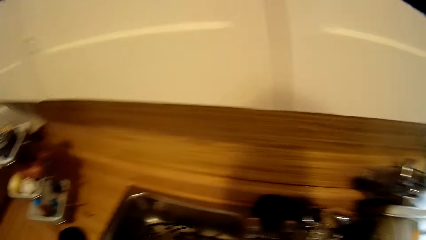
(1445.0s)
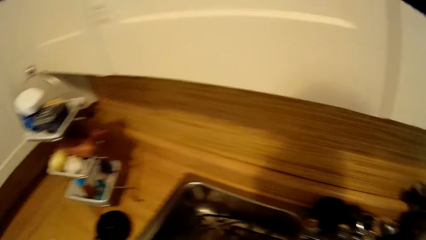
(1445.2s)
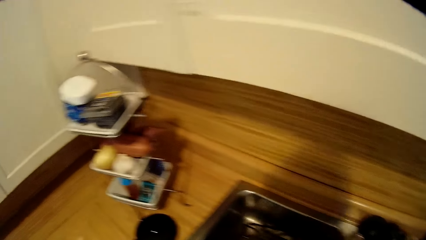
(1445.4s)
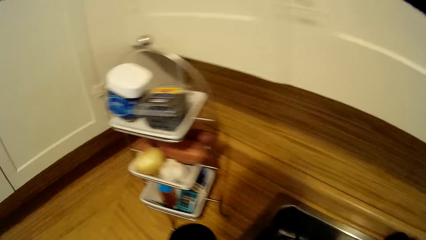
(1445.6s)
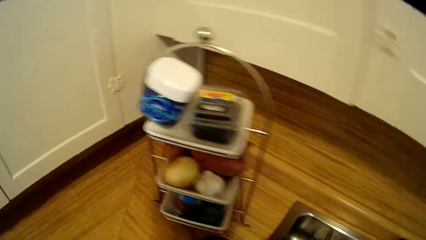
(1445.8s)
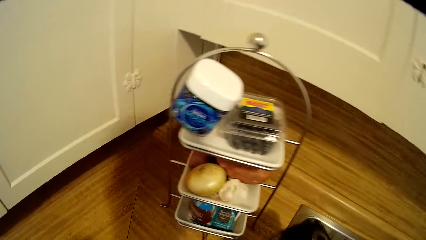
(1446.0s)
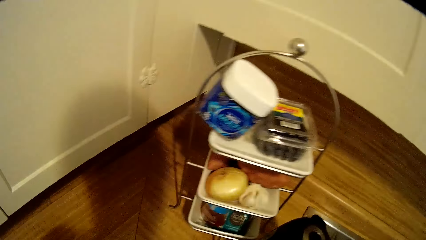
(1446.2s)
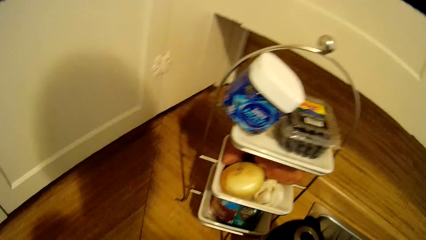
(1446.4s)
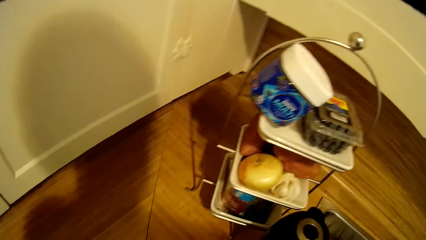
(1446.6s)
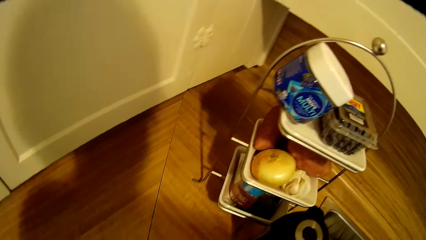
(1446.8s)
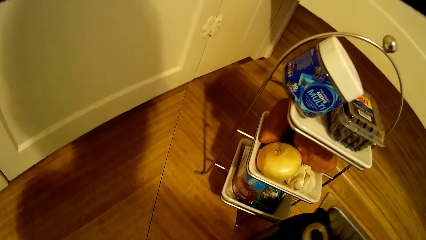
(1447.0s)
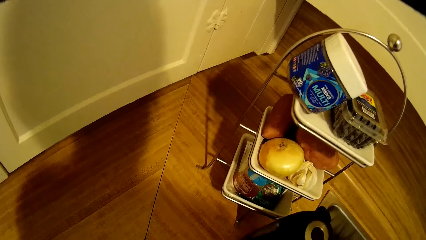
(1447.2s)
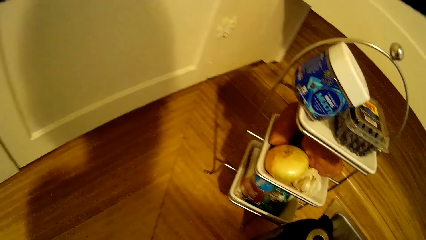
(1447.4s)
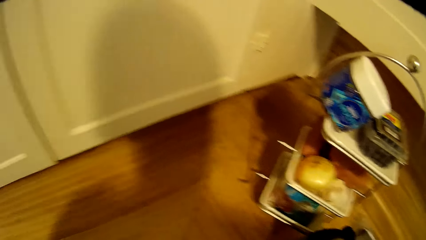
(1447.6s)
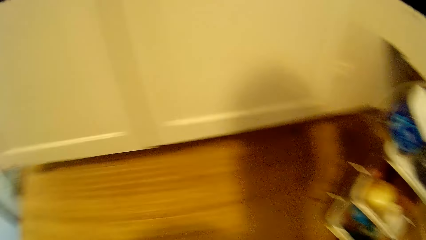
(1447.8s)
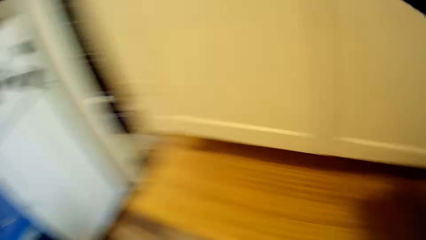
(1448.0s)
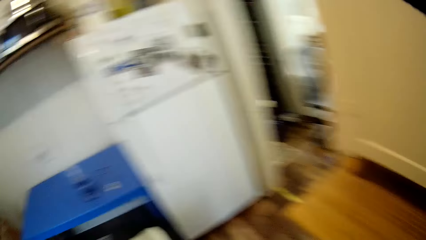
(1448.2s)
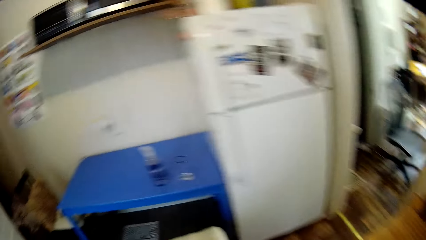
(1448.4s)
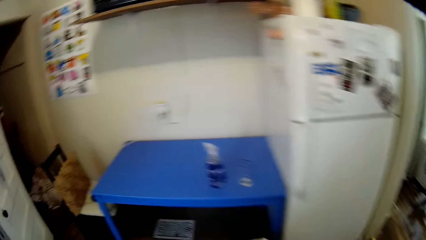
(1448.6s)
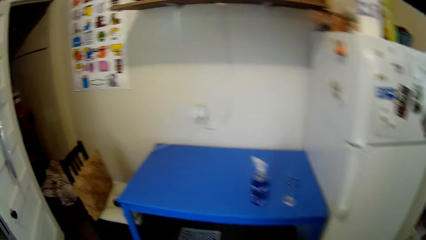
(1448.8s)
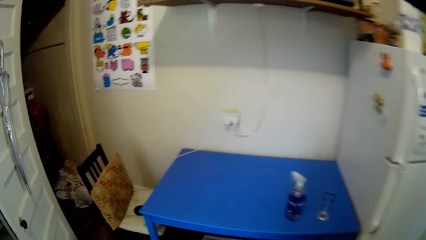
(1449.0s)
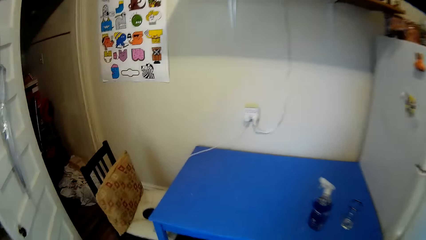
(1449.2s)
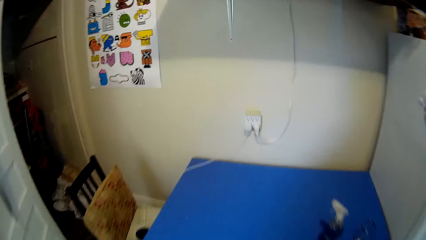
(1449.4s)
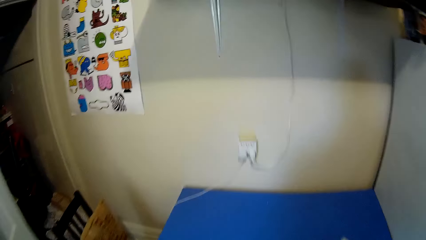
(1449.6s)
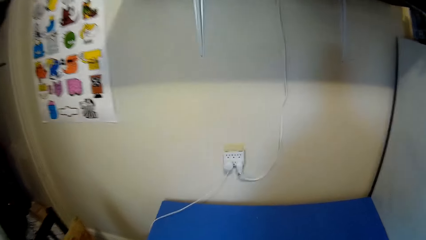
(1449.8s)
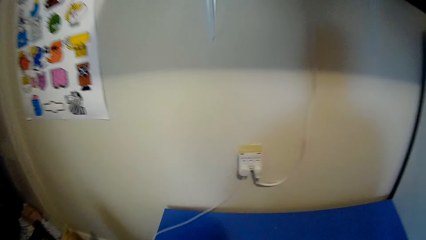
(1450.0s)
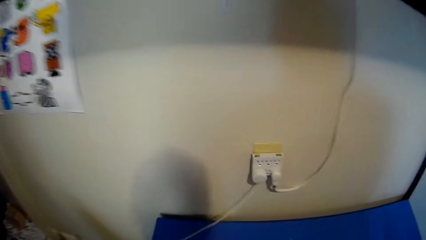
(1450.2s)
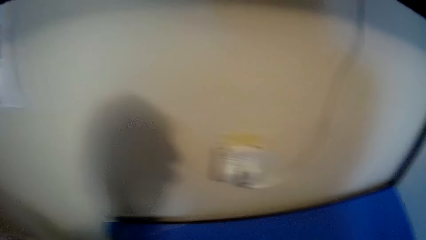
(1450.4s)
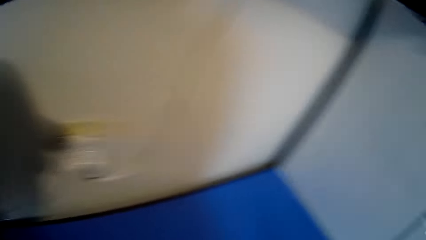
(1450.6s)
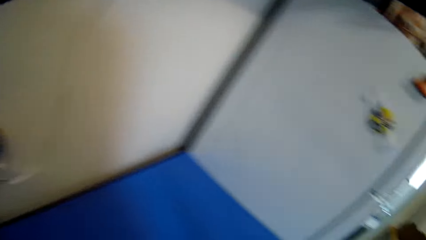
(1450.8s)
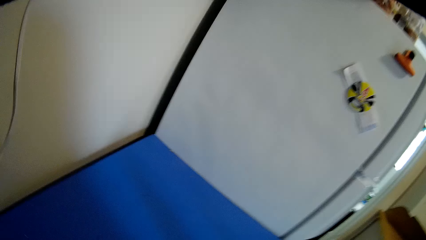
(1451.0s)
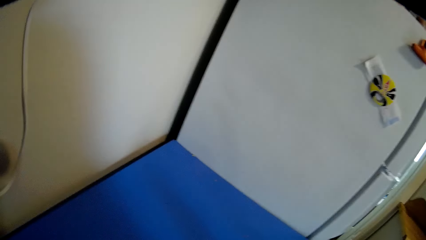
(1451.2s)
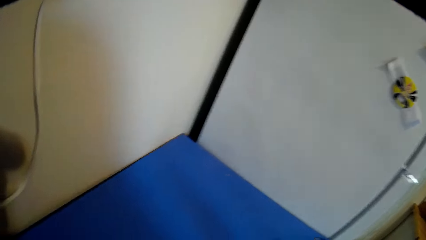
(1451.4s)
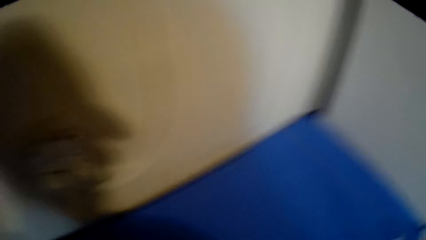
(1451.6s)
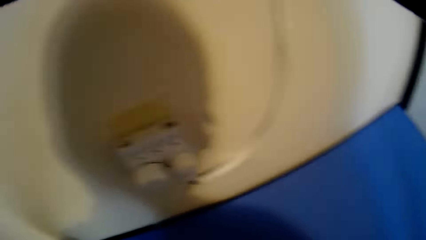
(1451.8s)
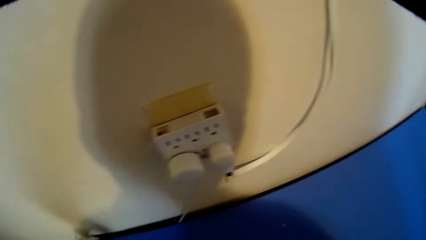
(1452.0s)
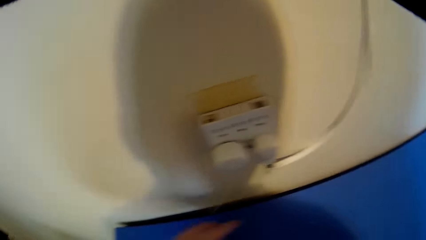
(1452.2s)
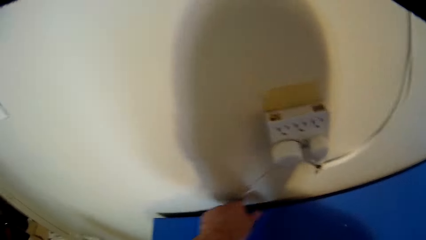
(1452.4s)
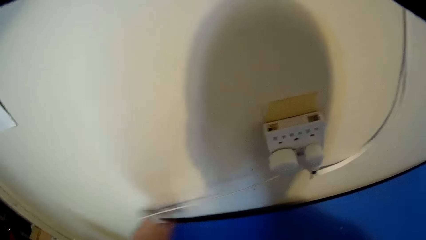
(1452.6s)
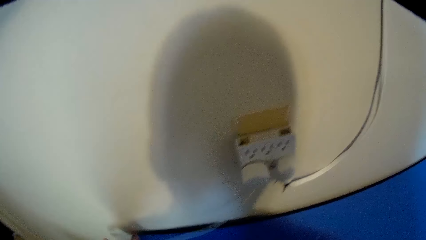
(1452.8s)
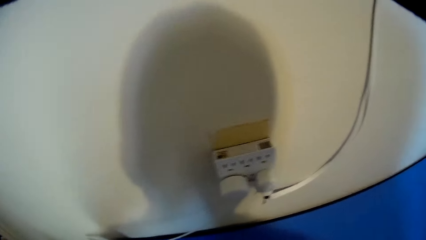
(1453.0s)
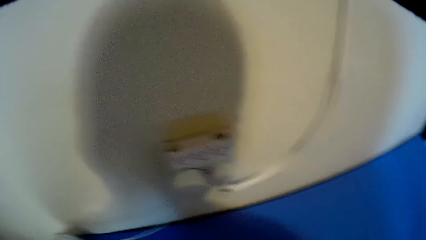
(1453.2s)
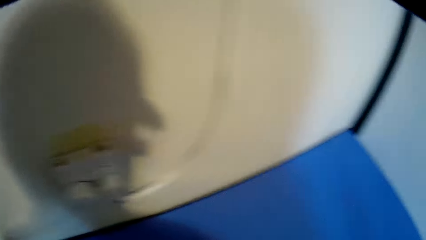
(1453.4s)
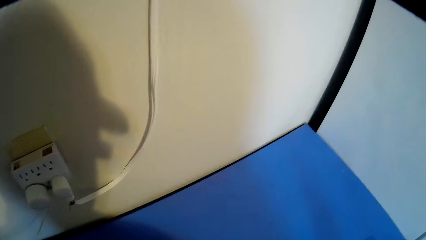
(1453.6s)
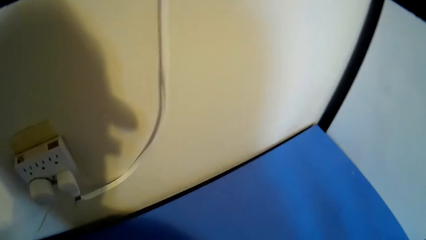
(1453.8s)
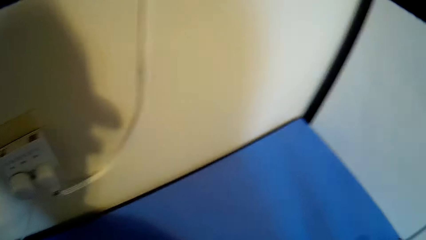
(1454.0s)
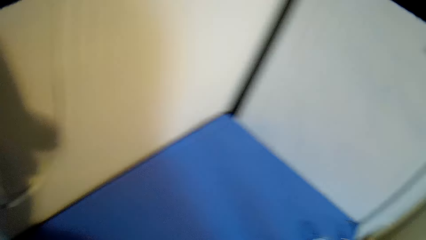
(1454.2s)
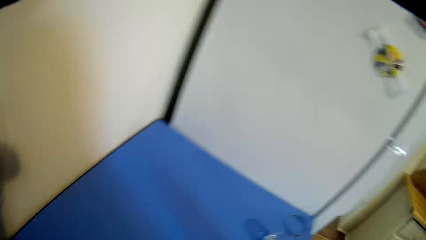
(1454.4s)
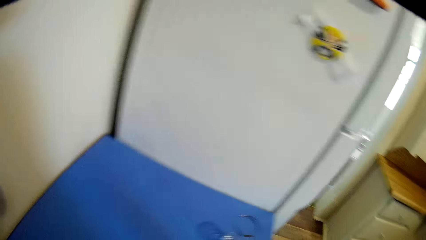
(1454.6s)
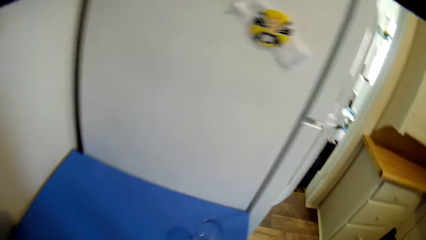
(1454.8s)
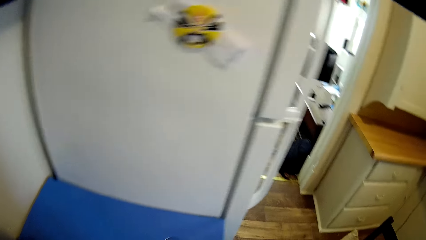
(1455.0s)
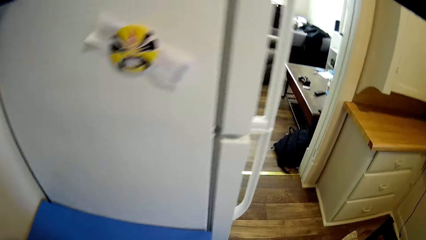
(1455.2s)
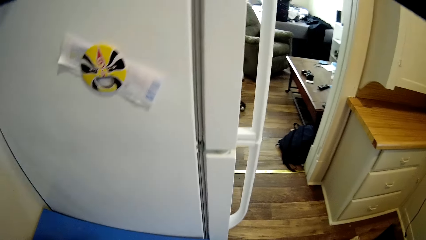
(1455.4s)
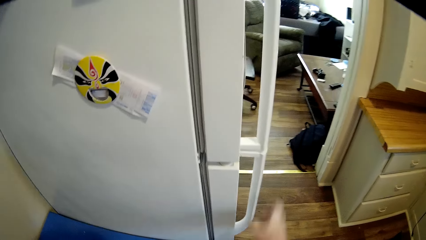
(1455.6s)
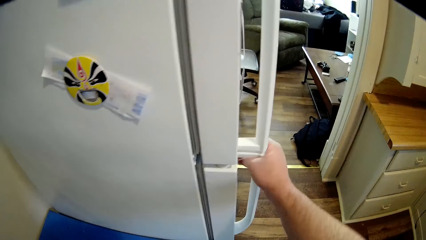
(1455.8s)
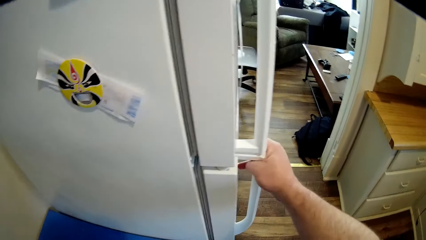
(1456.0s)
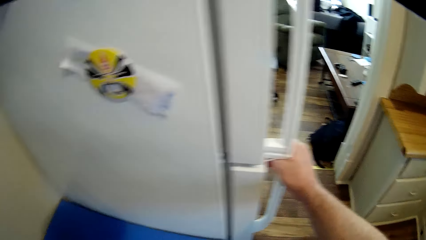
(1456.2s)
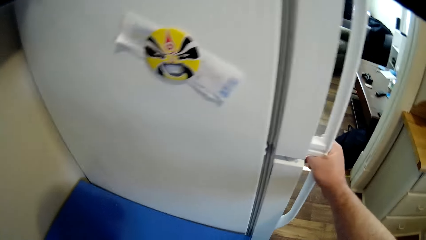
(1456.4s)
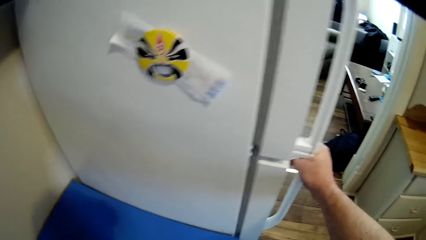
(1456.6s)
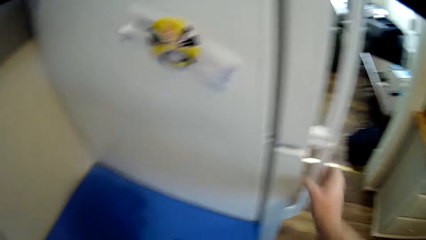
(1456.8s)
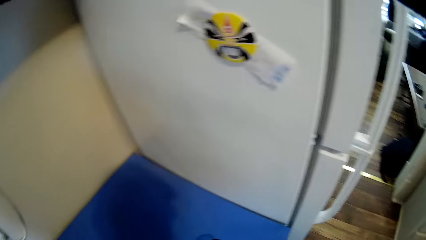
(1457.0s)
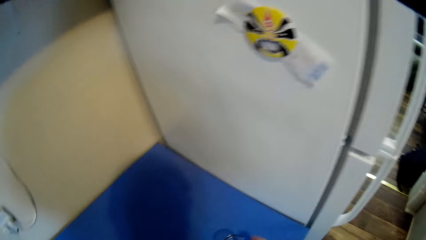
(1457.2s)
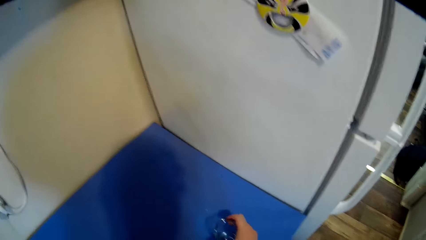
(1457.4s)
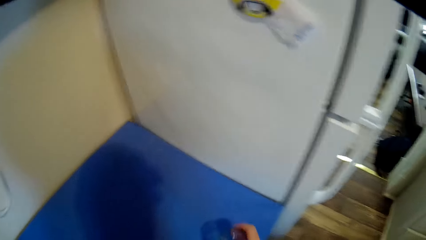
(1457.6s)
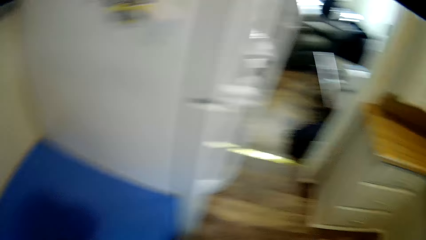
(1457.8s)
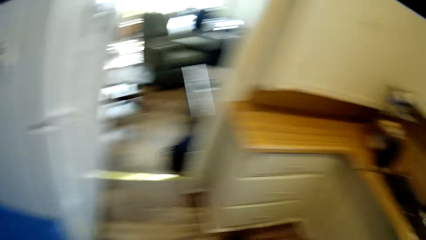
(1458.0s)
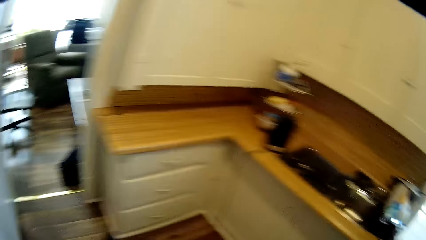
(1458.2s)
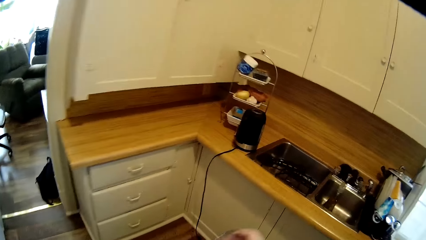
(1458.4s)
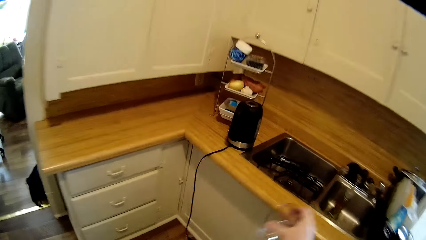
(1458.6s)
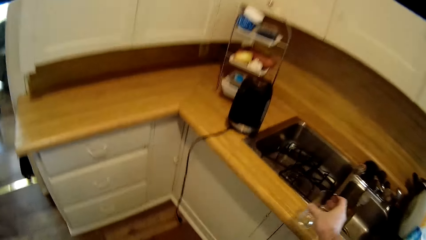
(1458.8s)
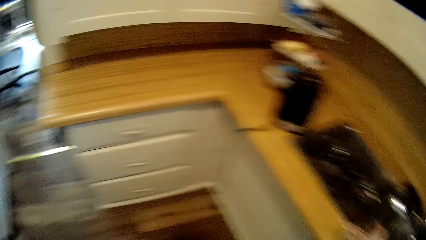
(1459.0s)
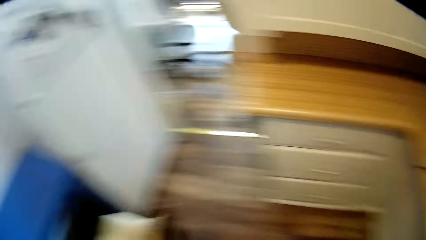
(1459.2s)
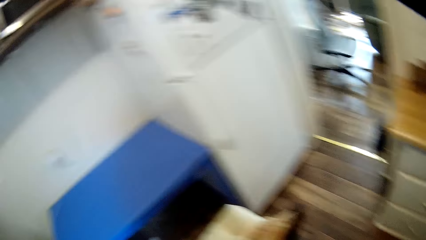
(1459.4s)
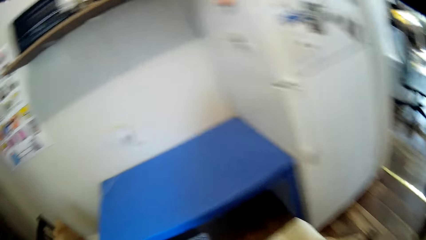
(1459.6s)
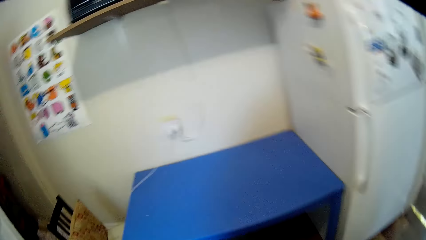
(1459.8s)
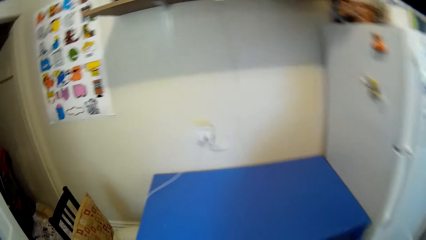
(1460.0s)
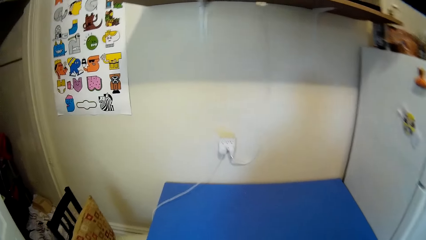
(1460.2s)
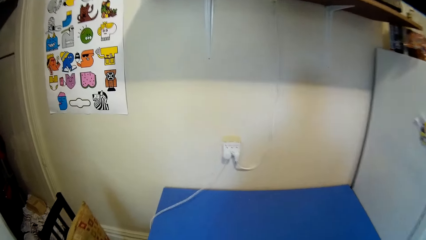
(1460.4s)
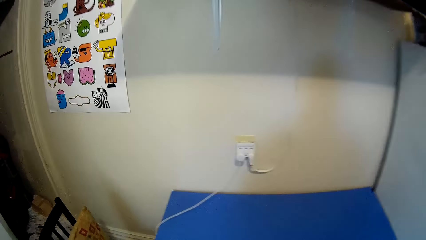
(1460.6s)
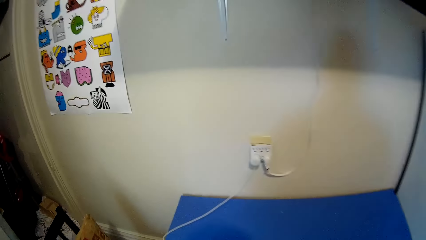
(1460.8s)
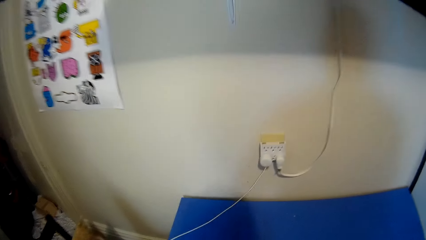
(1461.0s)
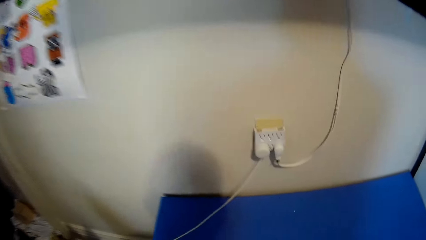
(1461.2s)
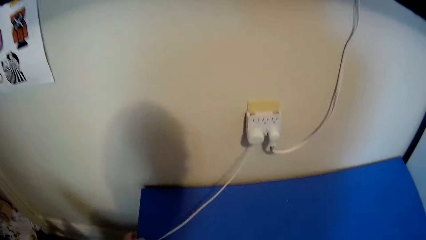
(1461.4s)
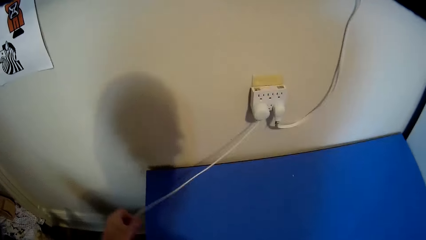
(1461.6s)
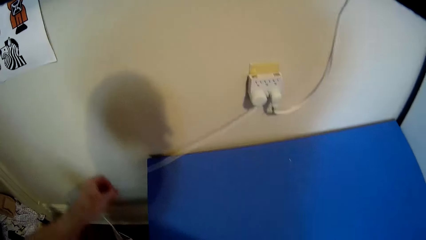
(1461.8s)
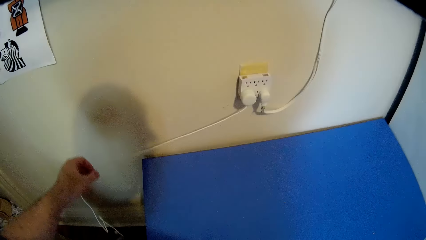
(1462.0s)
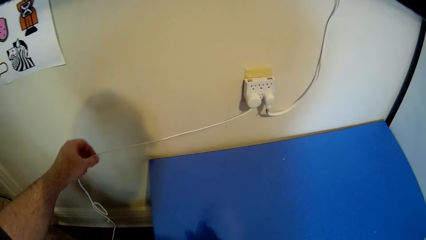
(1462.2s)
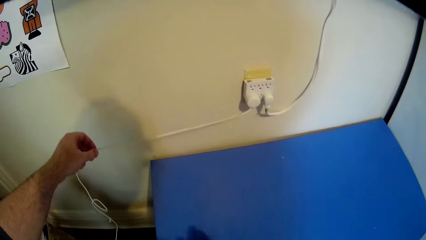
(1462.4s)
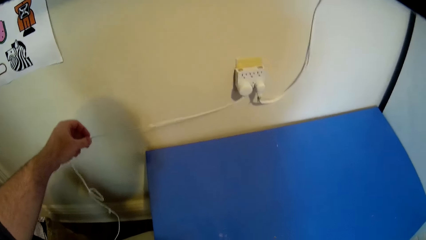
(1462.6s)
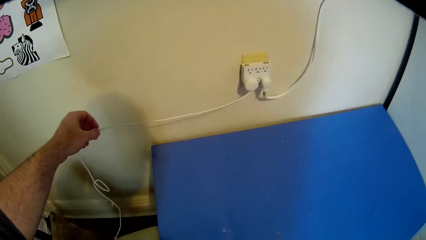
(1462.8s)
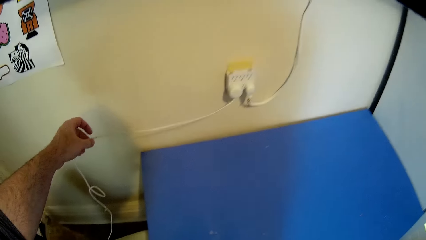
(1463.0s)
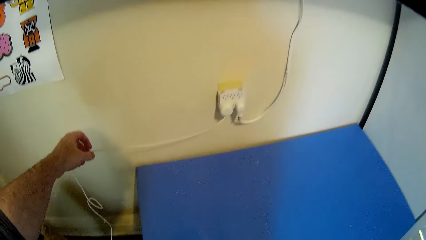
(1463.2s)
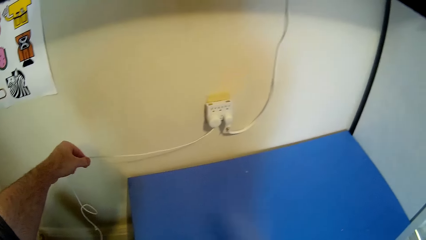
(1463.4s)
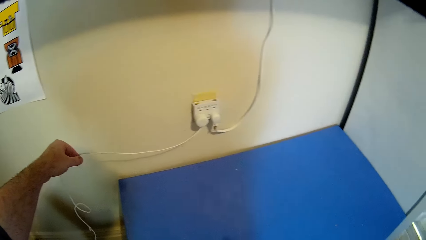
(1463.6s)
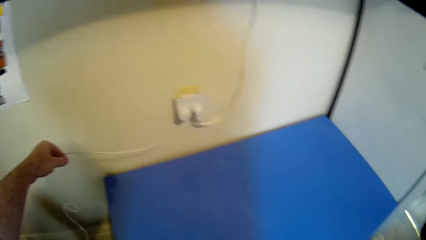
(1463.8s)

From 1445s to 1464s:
The camera wearer holds a charger. They look around the kitchen and walk around. They hold the fridge. They stop to hold the fridge. They walk around and look around the kitchen. They place a glass on the sink. They walk around and look around the kitchen. They spray something on the table. They hold the charger.
